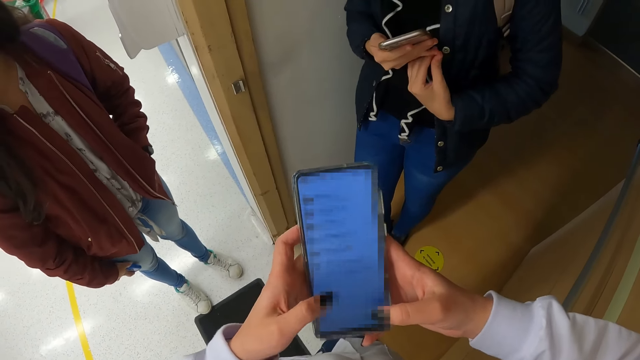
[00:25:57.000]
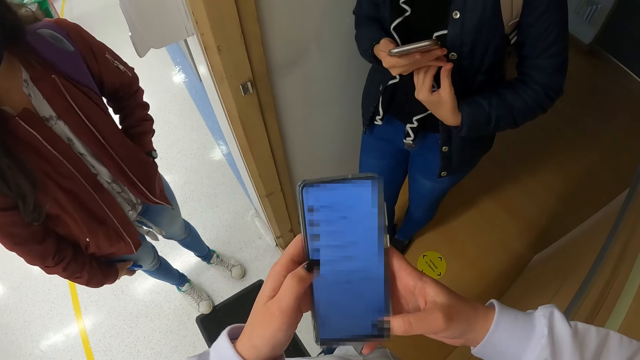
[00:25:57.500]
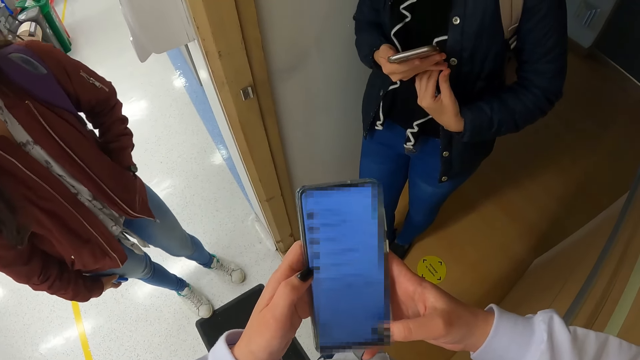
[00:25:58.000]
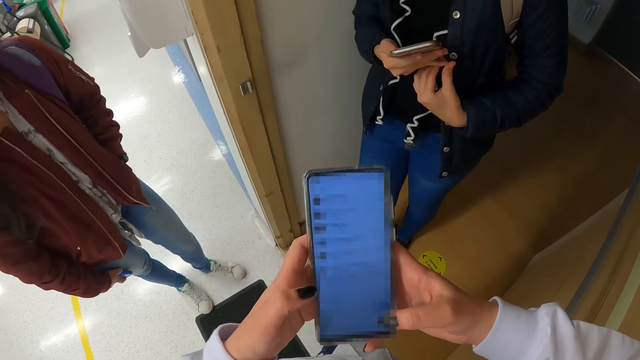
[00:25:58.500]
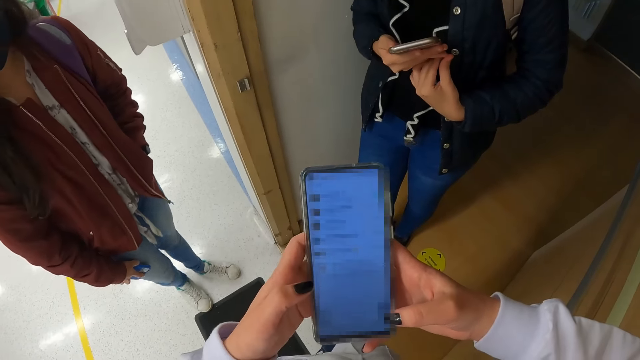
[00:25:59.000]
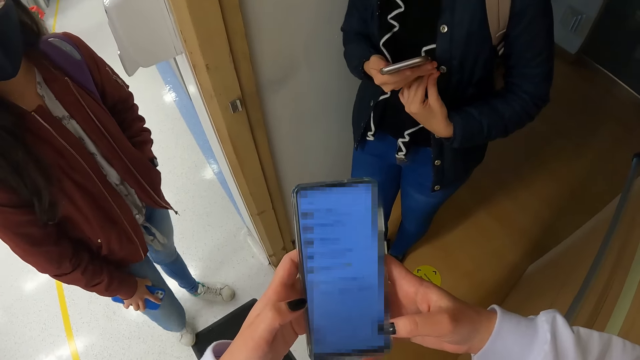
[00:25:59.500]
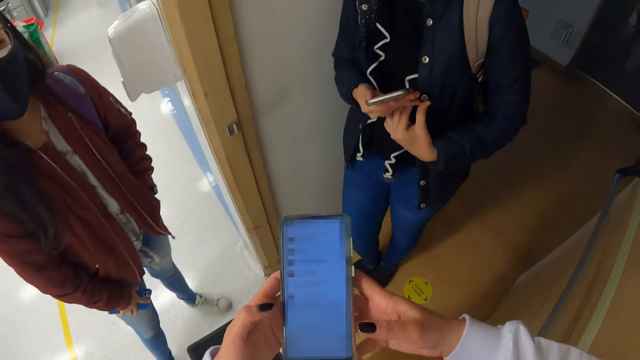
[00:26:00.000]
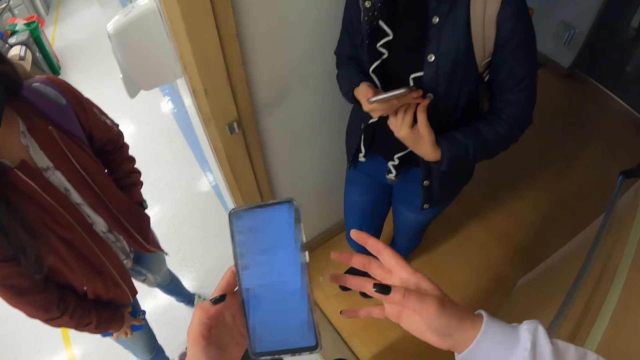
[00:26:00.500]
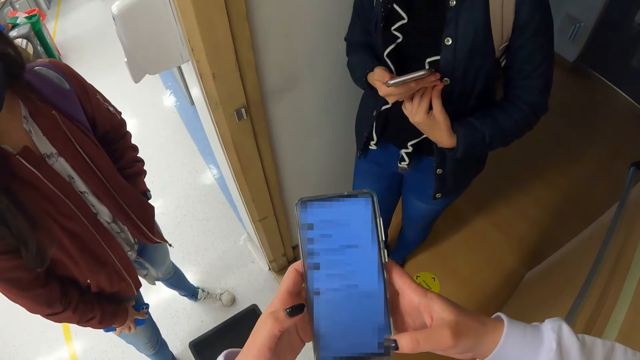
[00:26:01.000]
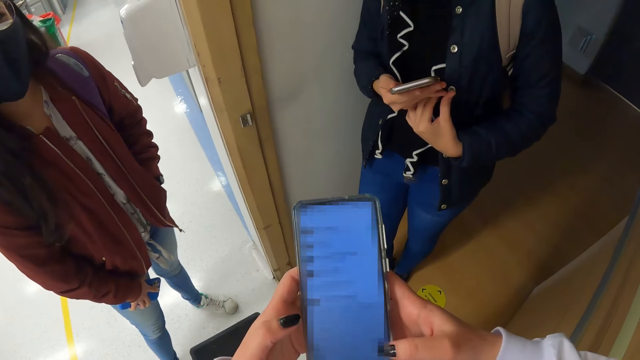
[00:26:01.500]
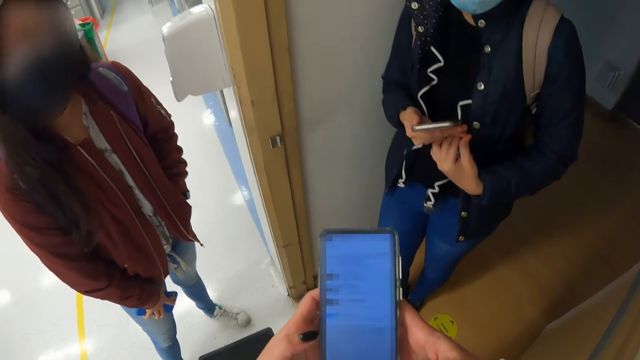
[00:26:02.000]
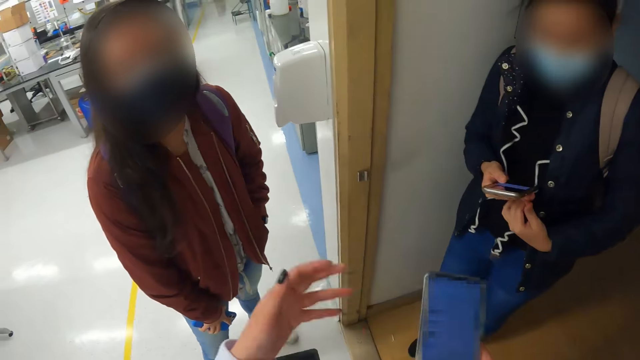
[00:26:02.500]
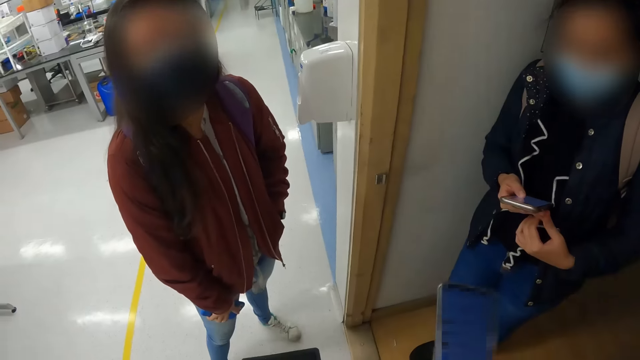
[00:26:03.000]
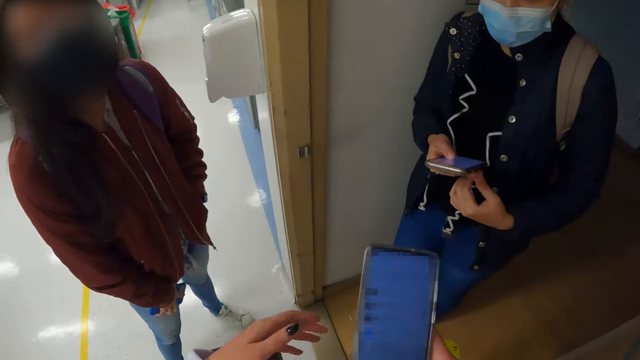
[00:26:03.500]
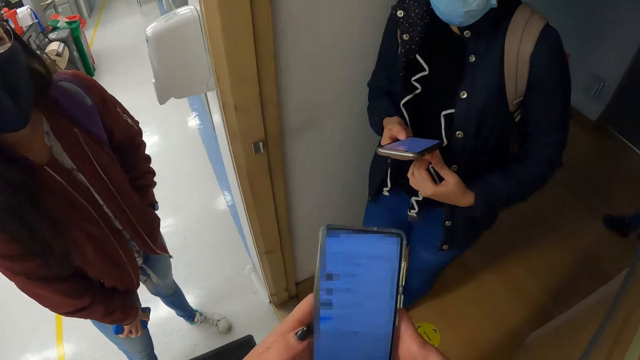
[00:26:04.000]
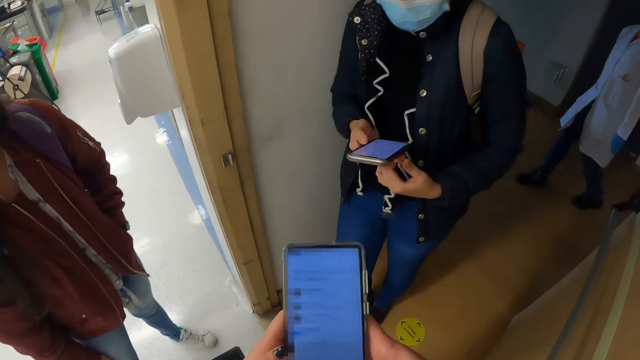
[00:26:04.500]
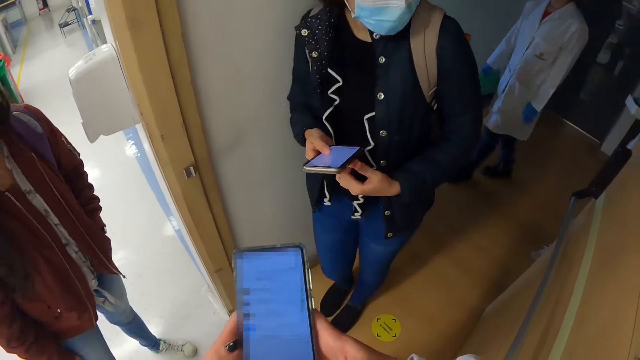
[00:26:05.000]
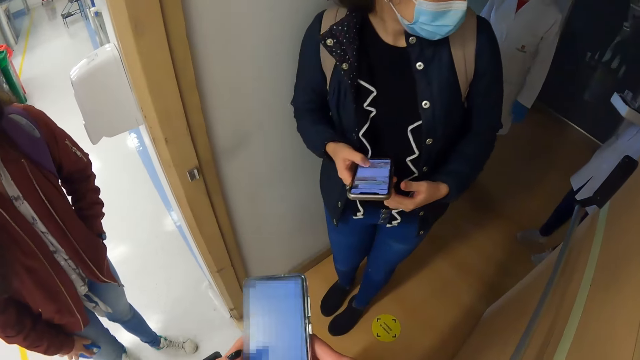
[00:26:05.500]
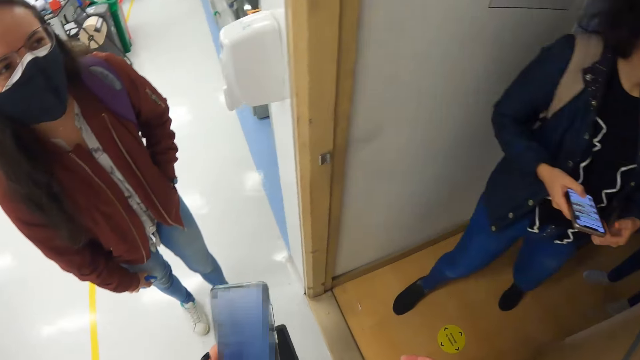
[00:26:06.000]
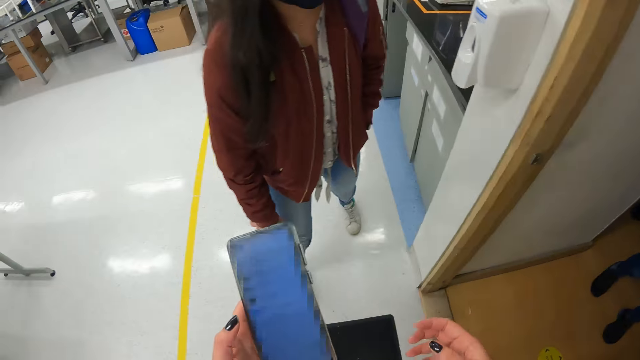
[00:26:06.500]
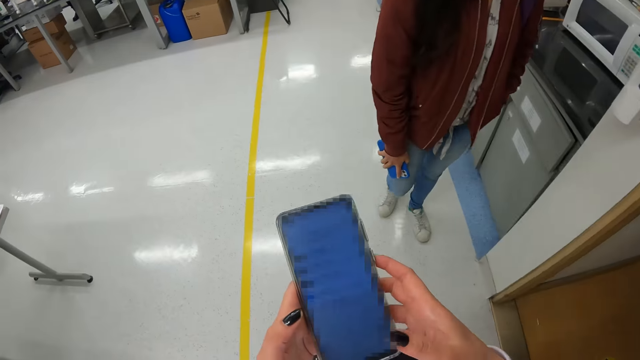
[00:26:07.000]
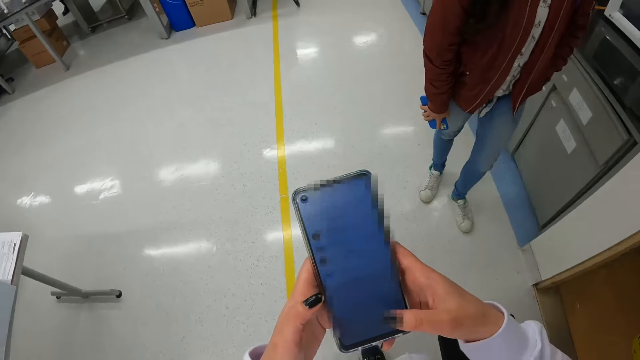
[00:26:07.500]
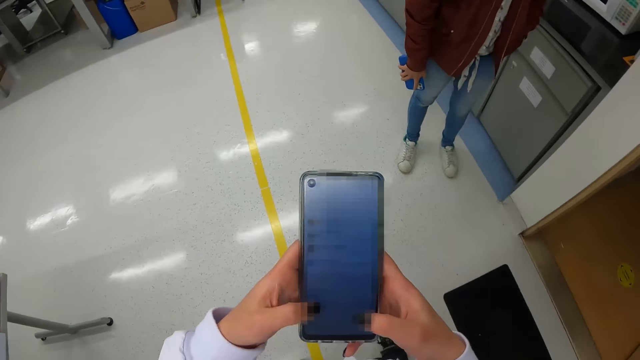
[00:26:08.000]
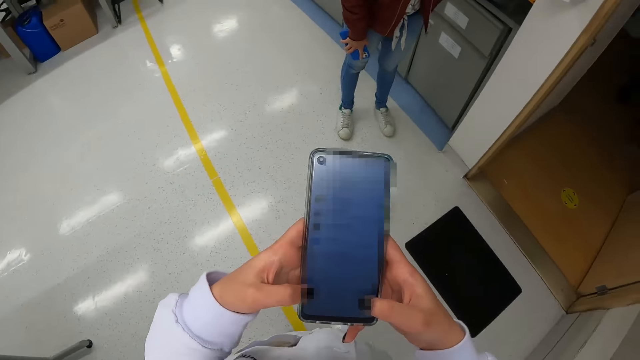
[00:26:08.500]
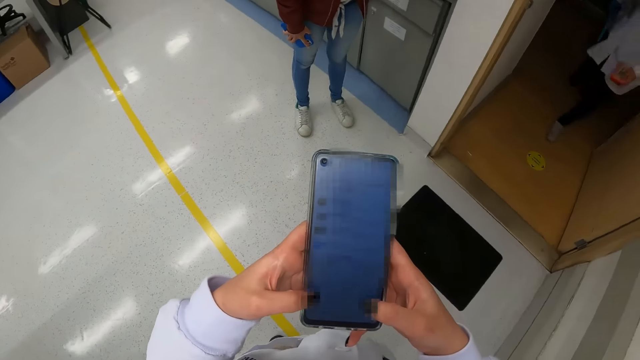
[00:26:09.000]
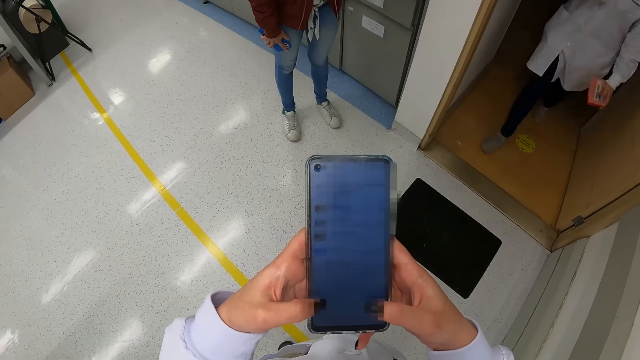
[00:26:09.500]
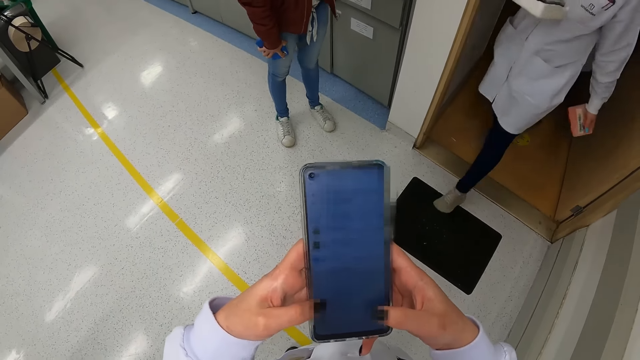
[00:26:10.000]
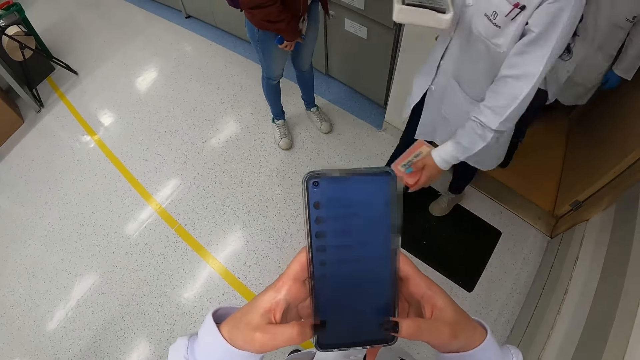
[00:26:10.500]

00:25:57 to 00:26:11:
A person moves a bit. The camera wearer interacts with the woman and the other woman. She moves hands and holds the phone with both hands. She gesticulates with her left hand. She holds the phone with the left hand. She moves backwards from the entrance of the laboratory. The woman and the other woman step aside from the entrance of the laboratory. The camera wearer holds the phone with the right hand and operates the phone. Another woman and a man walk into the laboratory.

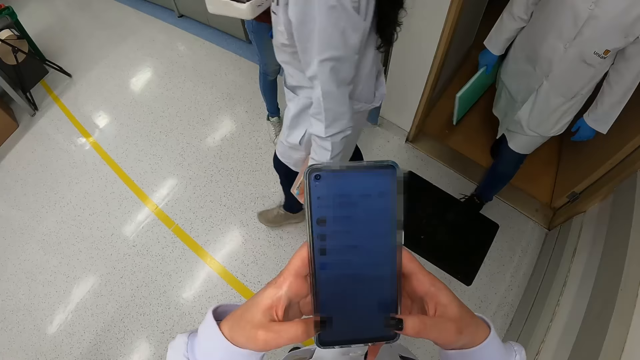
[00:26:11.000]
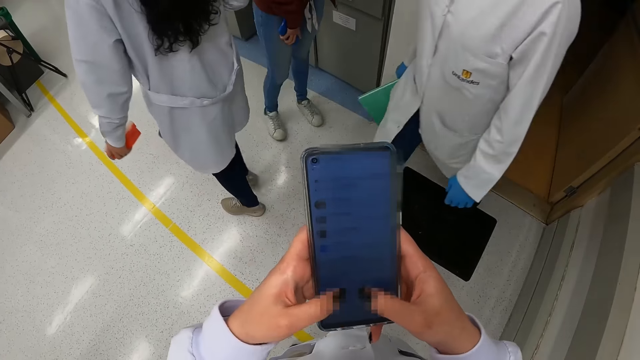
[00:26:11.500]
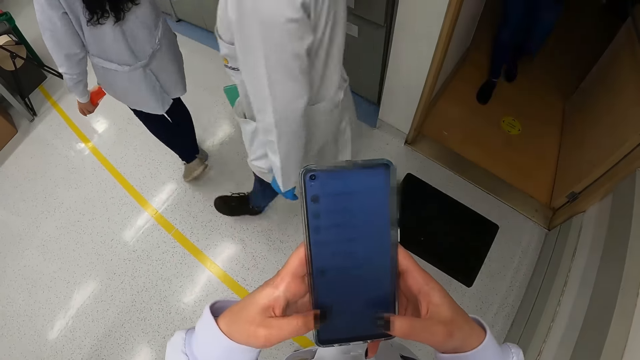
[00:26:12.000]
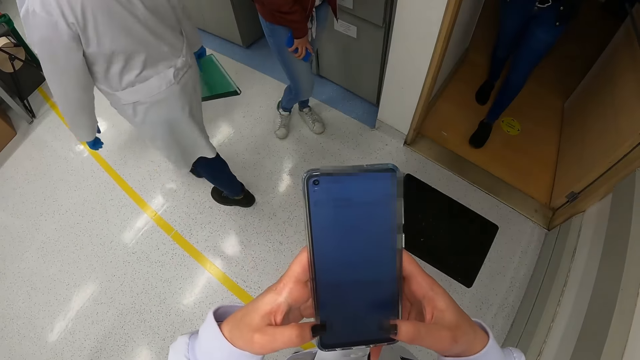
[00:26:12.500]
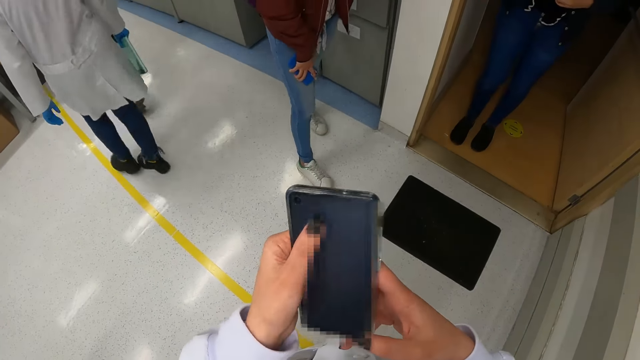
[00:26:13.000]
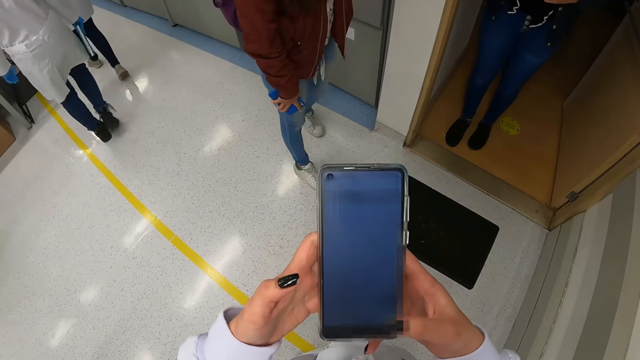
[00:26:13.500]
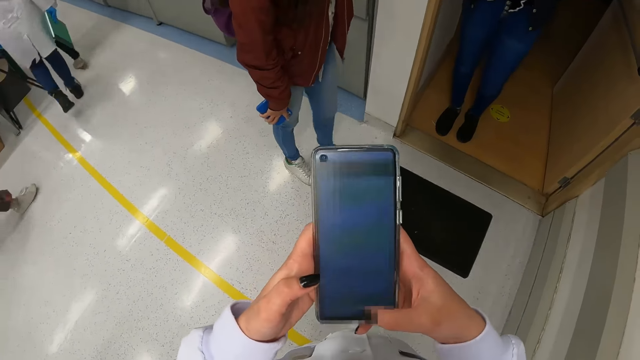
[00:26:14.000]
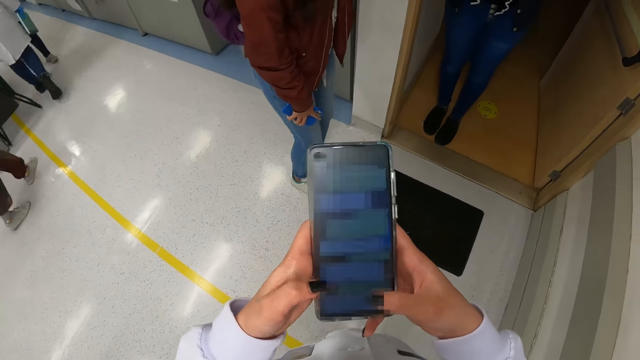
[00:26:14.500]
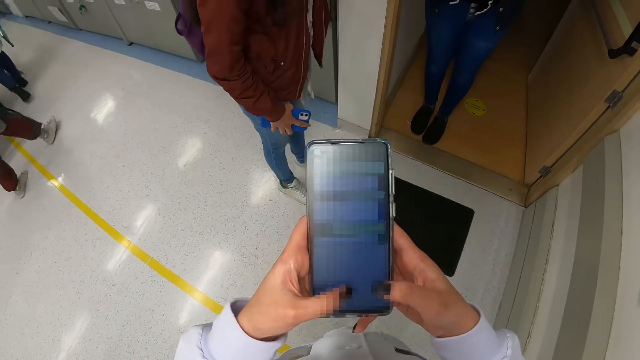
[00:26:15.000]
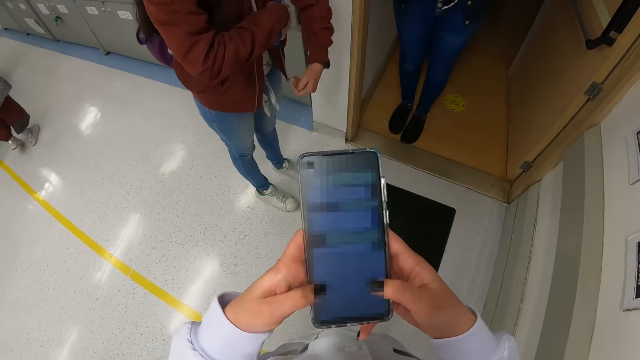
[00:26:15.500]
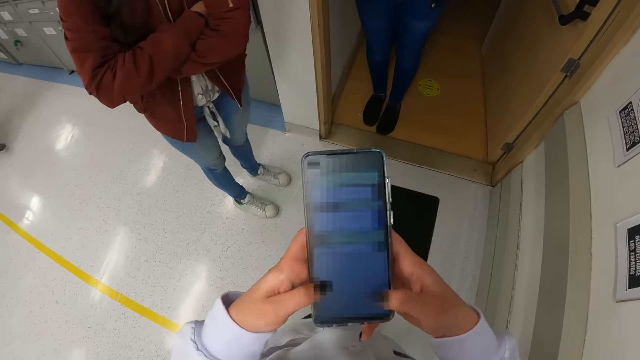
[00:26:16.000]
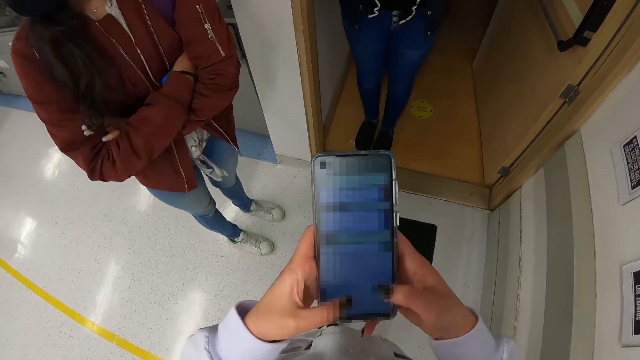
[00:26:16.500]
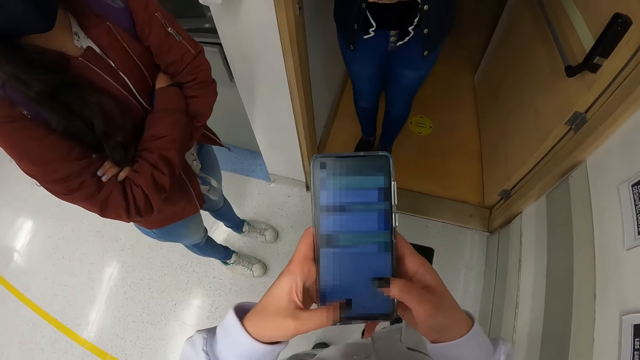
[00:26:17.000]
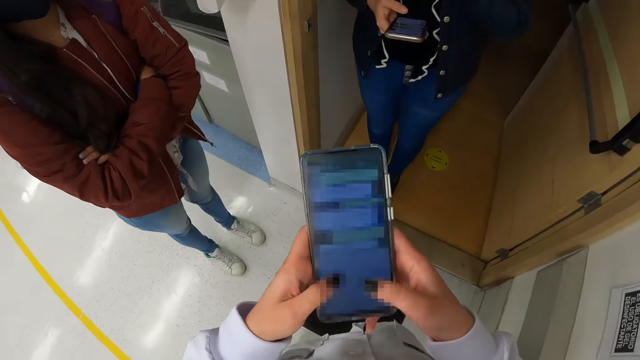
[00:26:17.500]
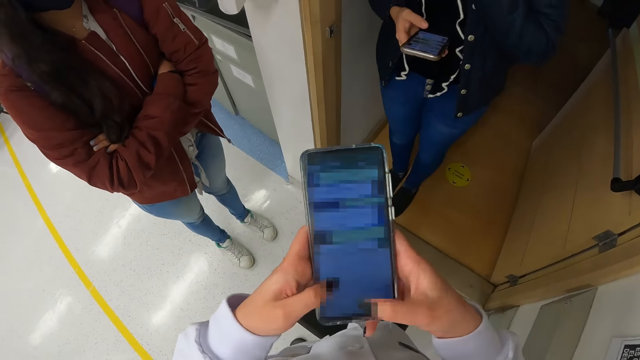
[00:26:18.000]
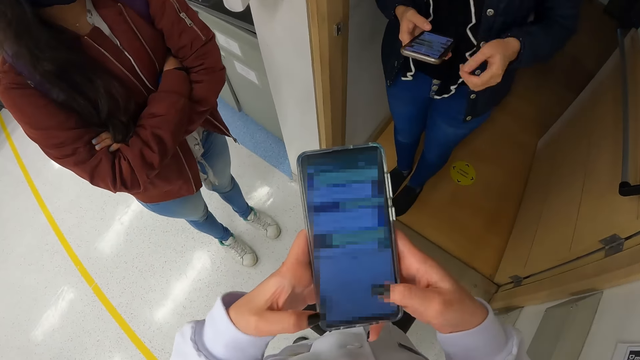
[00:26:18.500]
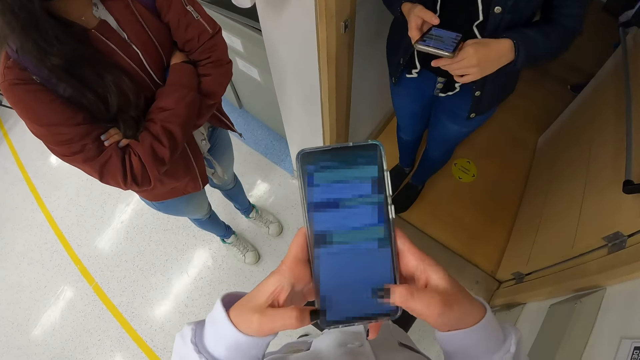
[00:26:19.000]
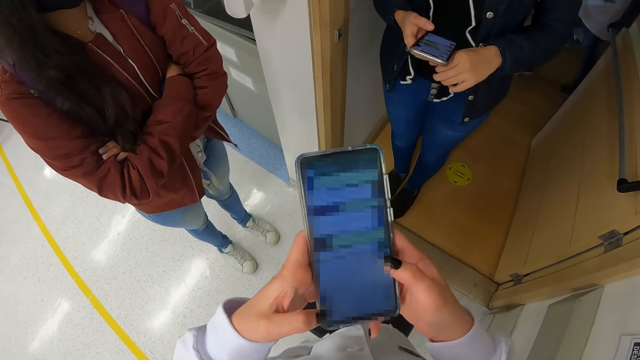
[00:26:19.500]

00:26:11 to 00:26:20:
A person walks past the camera wearer with another person. The camera wearer operates the phone. A third person stands beside the camera wearer. The third person folds hands. The camera wearer operates the phone. A fourth person holds the phone.
